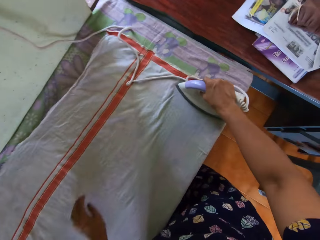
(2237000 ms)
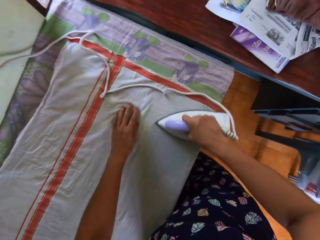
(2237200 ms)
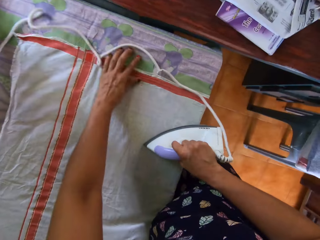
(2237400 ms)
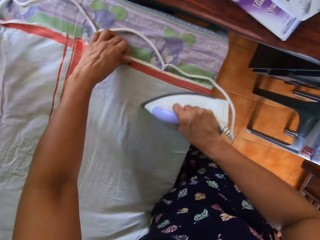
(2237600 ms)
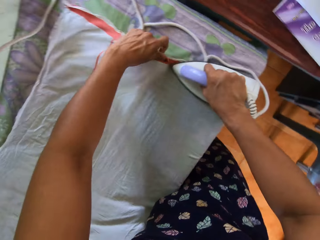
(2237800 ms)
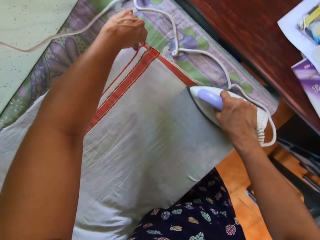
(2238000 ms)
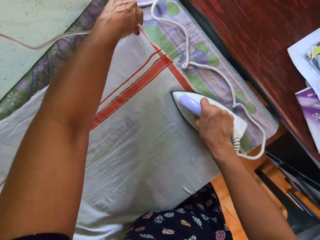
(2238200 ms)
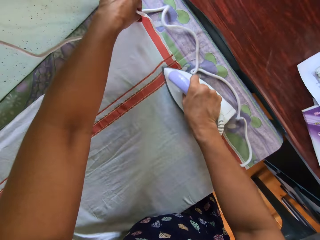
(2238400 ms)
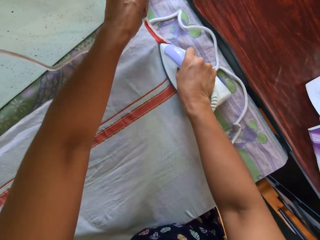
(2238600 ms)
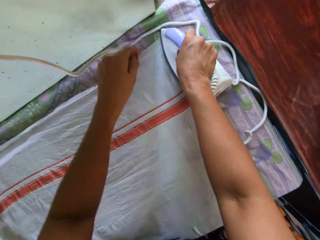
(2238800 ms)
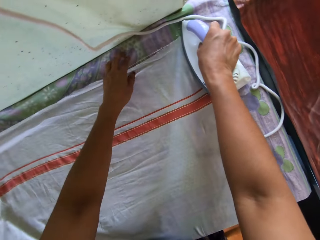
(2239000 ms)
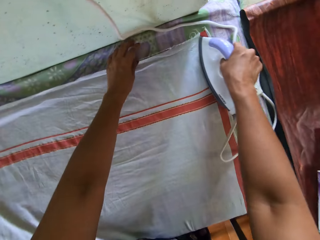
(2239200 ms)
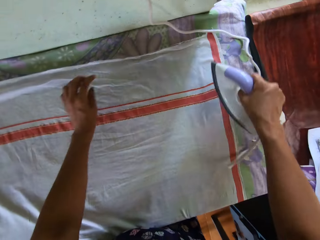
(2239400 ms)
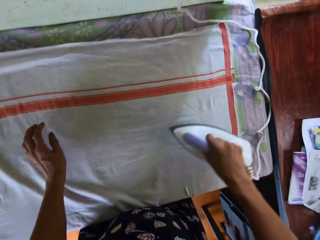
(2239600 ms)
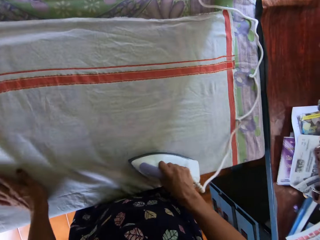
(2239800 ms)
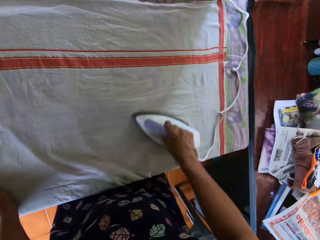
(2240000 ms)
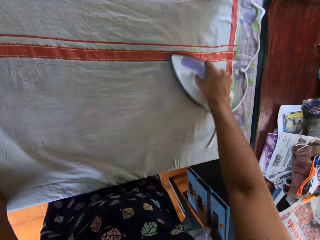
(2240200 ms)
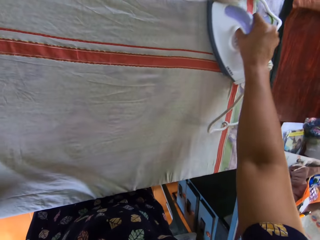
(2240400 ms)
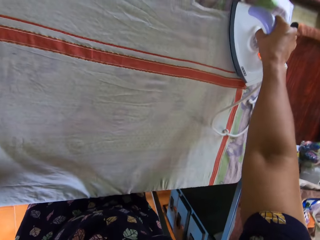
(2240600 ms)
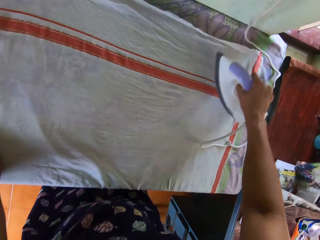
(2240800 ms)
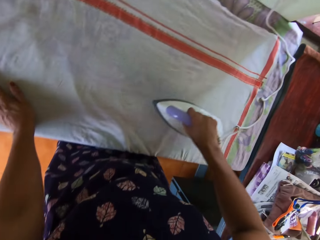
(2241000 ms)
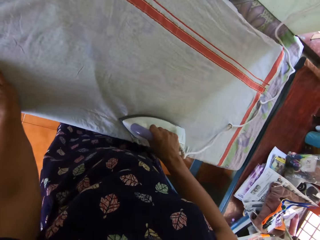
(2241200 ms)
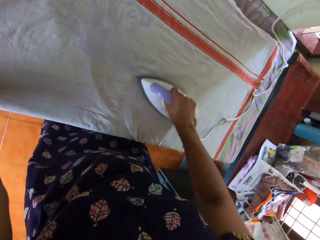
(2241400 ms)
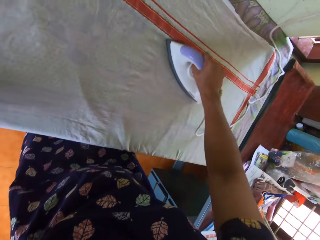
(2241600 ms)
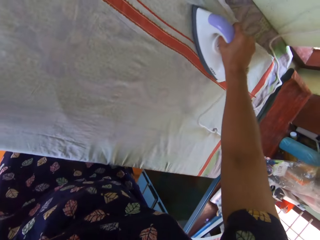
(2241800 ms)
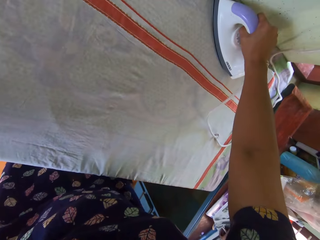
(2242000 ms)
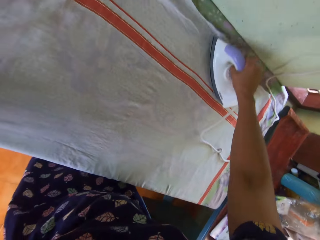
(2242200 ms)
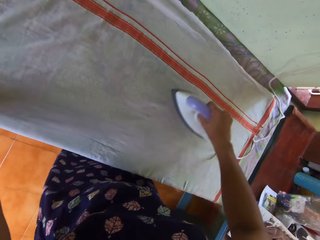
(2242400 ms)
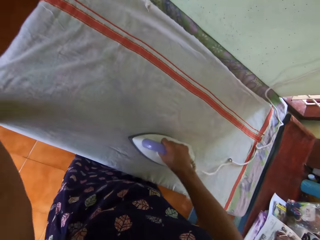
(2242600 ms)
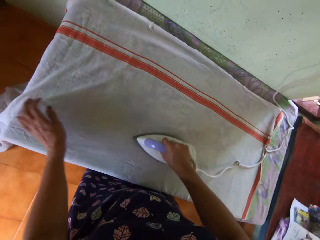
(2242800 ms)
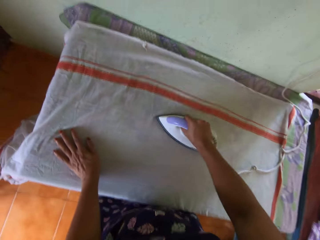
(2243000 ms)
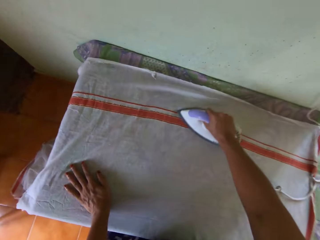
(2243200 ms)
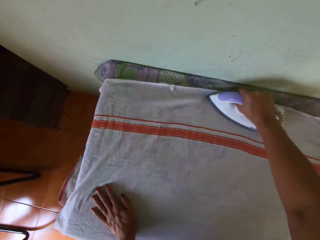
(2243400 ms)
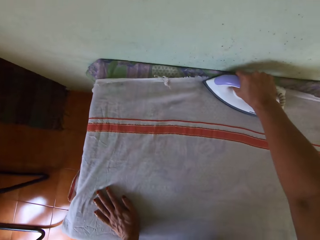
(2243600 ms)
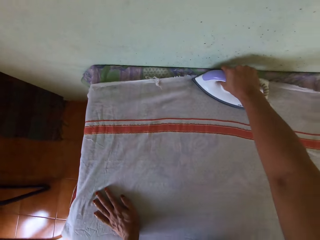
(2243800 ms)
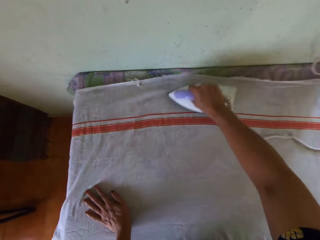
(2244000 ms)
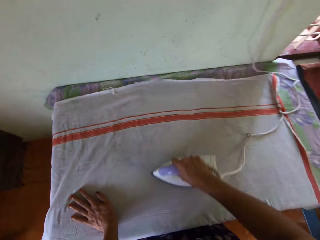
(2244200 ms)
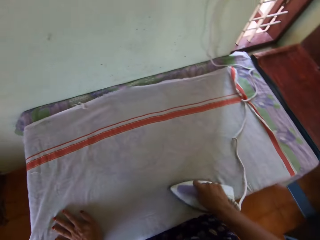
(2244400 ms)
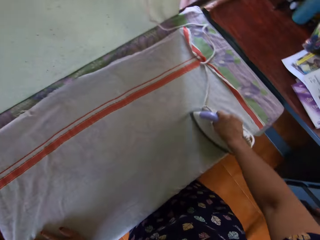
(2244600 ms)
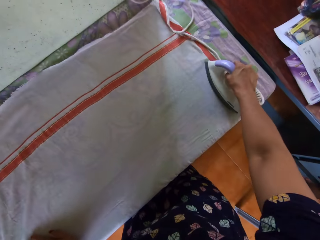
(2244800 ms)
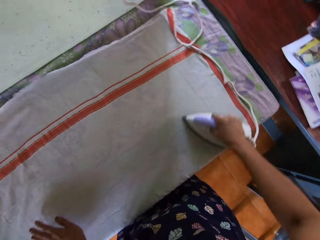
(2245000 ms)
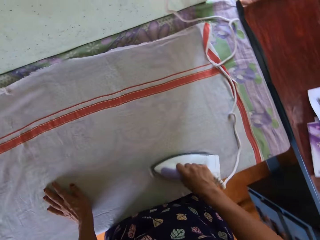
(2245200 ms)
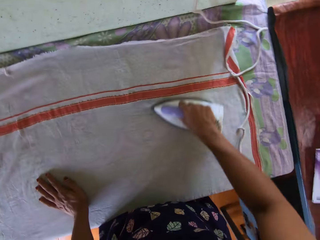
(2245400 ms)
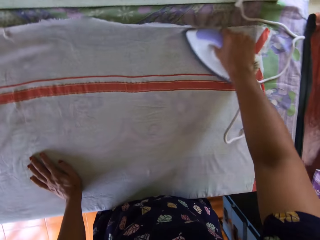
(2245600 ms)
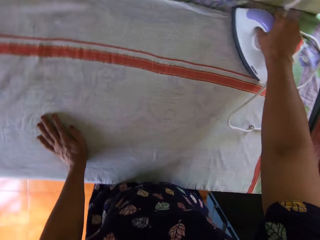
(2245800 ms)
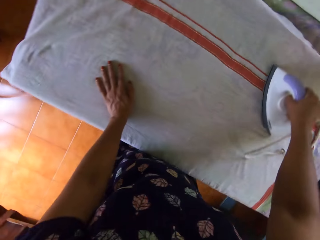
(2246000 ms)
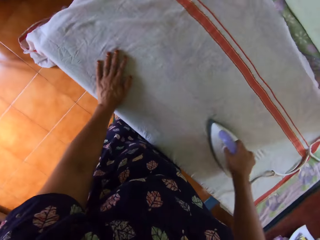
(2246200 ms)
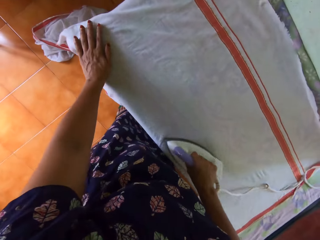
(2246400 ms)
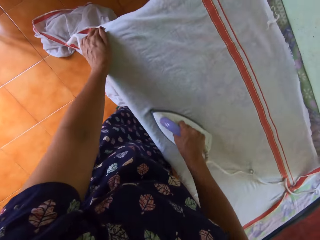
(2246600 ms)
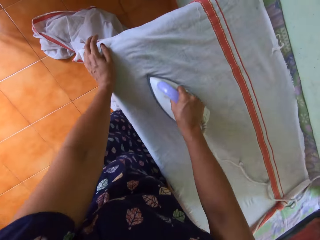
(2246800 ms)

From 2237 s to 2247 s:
The camera wearer moves the cord of the iron on the first table with her left hand. She adjusts the bedsheet on the first table with her left hand.

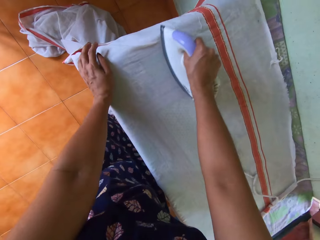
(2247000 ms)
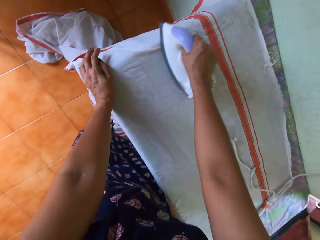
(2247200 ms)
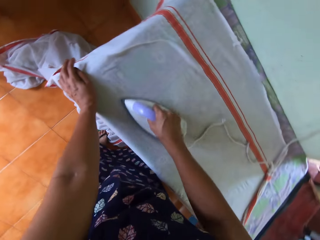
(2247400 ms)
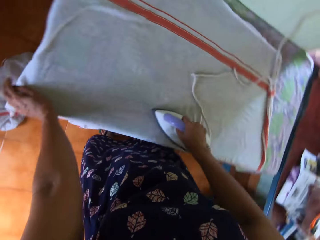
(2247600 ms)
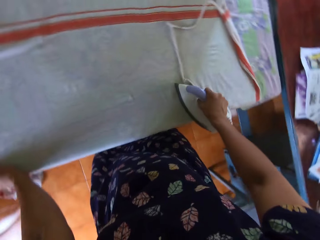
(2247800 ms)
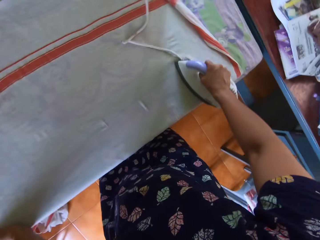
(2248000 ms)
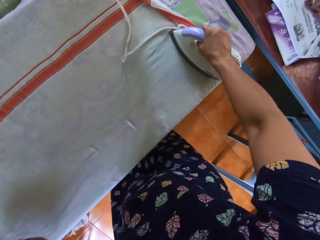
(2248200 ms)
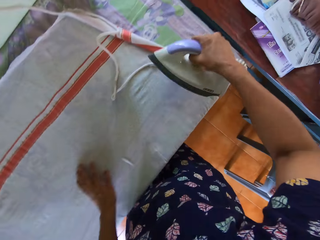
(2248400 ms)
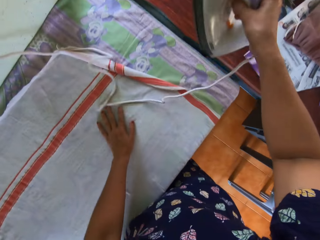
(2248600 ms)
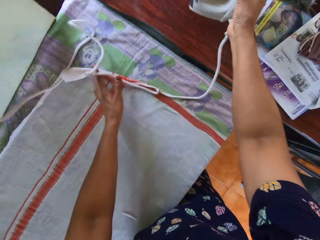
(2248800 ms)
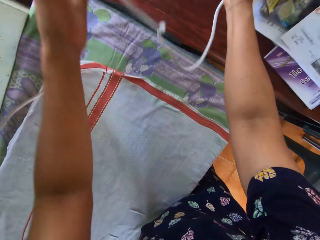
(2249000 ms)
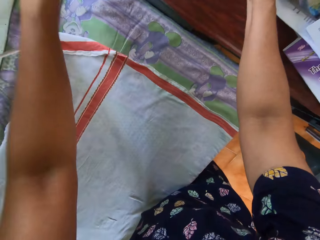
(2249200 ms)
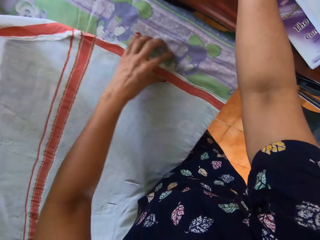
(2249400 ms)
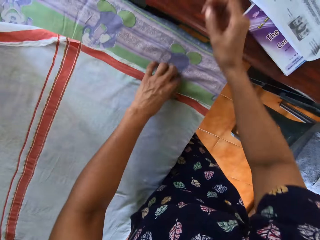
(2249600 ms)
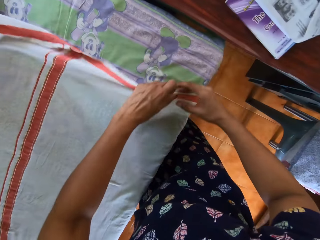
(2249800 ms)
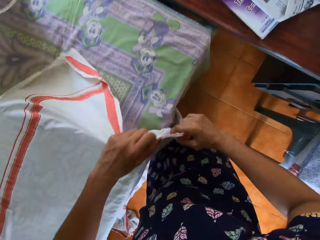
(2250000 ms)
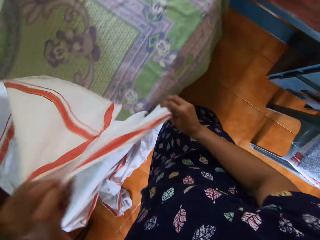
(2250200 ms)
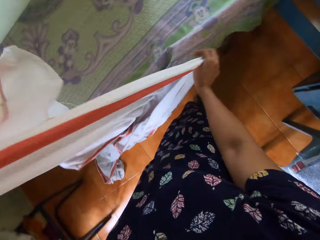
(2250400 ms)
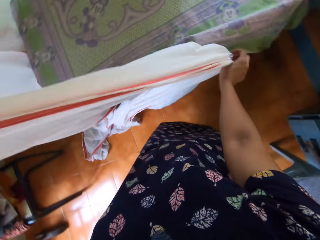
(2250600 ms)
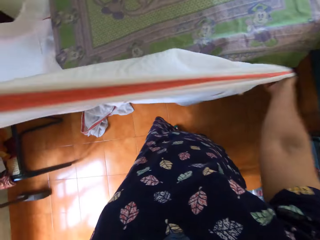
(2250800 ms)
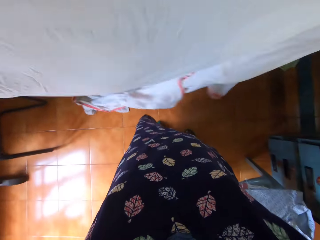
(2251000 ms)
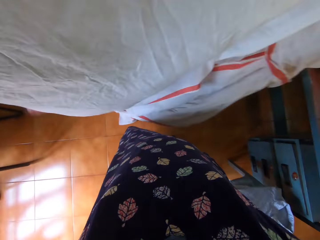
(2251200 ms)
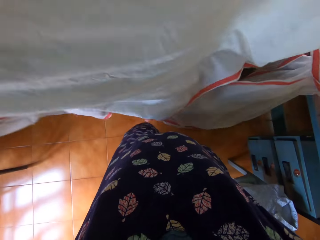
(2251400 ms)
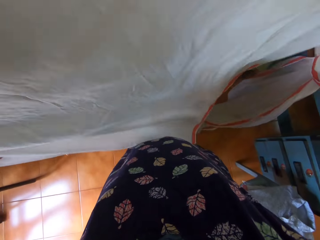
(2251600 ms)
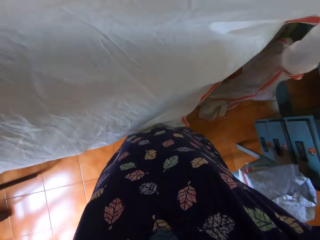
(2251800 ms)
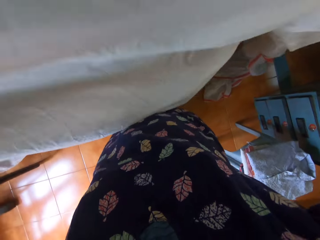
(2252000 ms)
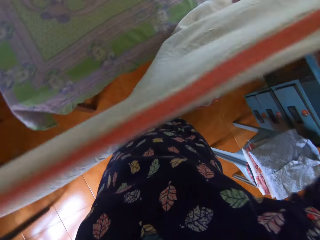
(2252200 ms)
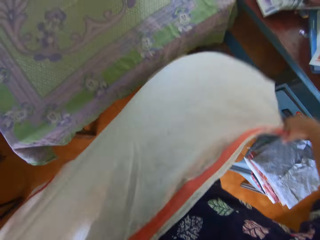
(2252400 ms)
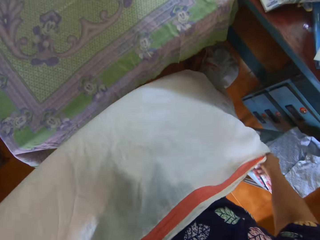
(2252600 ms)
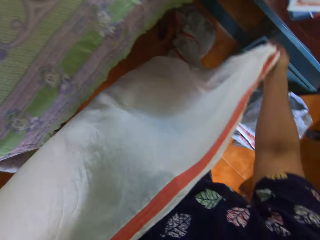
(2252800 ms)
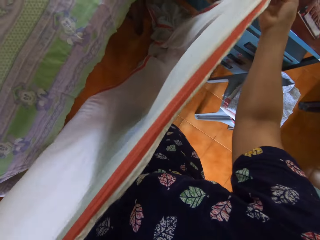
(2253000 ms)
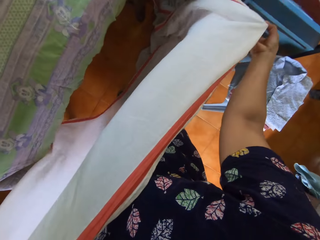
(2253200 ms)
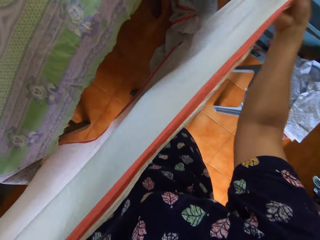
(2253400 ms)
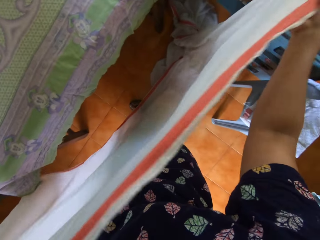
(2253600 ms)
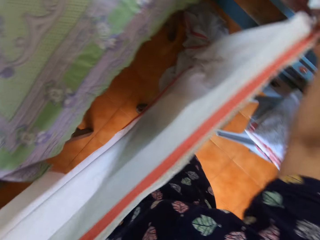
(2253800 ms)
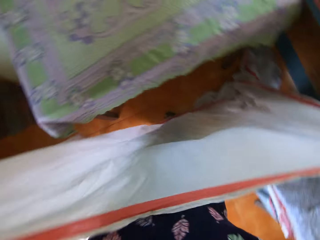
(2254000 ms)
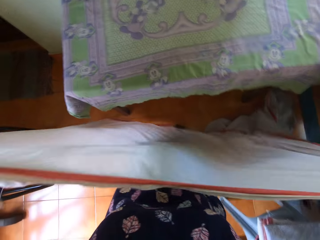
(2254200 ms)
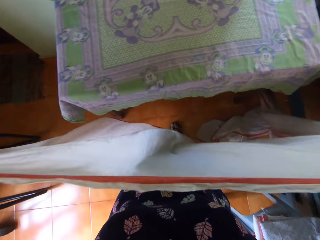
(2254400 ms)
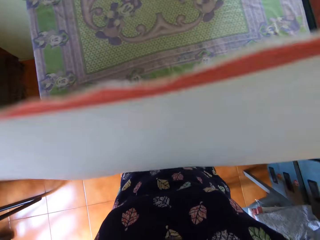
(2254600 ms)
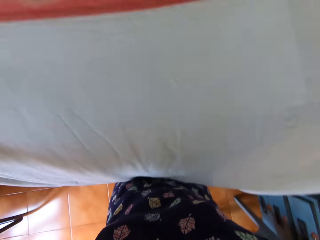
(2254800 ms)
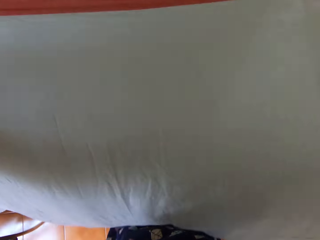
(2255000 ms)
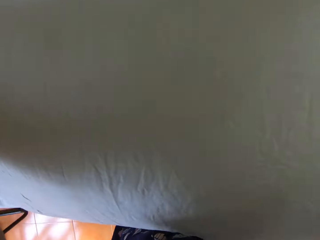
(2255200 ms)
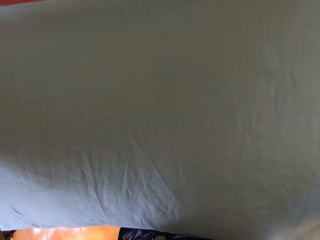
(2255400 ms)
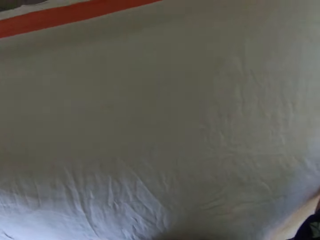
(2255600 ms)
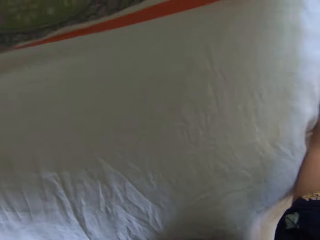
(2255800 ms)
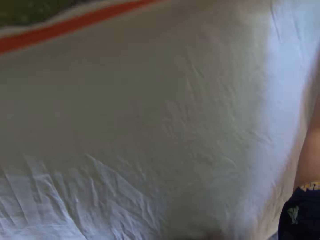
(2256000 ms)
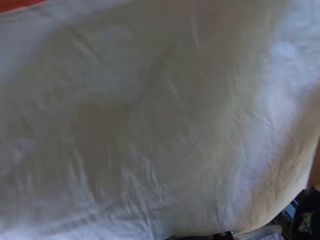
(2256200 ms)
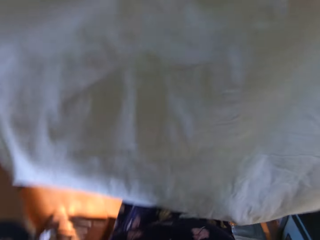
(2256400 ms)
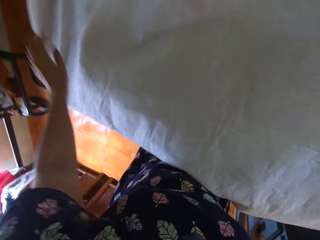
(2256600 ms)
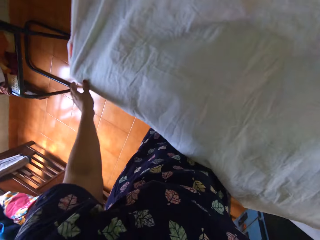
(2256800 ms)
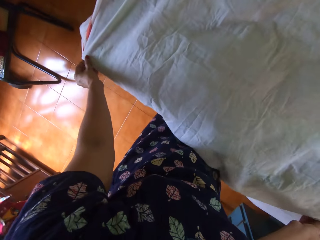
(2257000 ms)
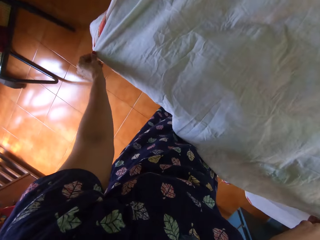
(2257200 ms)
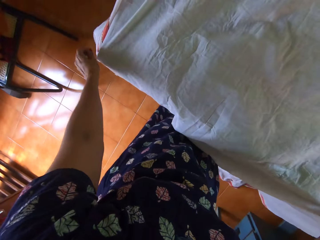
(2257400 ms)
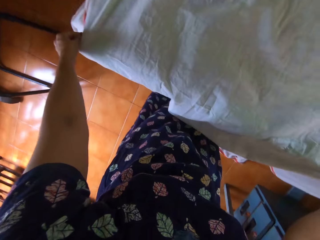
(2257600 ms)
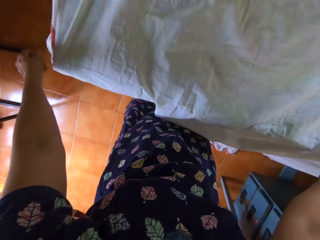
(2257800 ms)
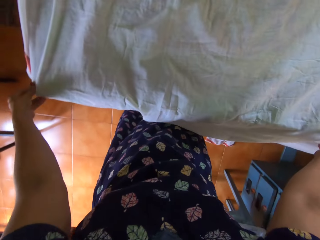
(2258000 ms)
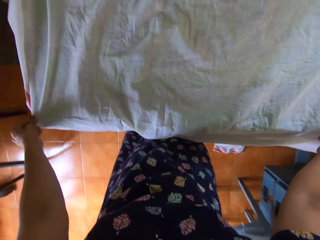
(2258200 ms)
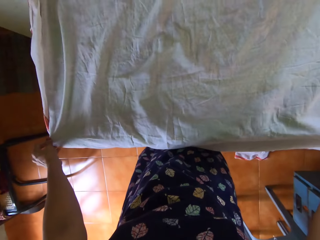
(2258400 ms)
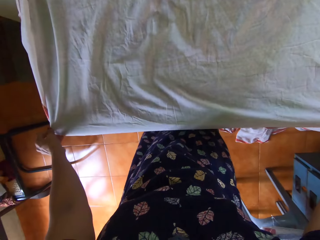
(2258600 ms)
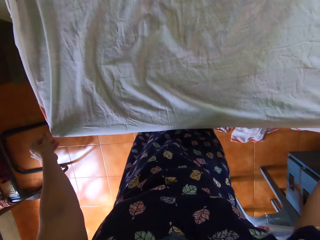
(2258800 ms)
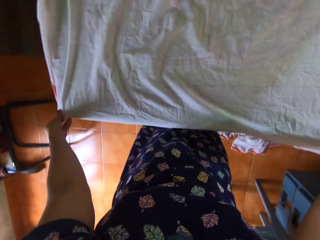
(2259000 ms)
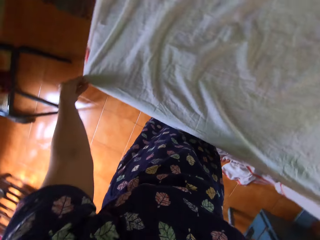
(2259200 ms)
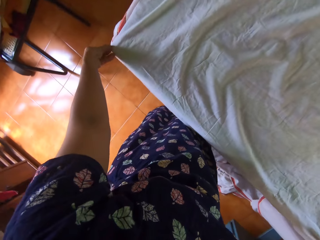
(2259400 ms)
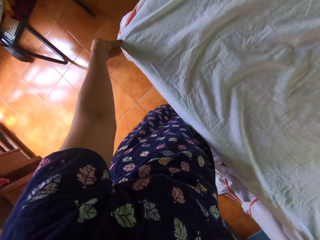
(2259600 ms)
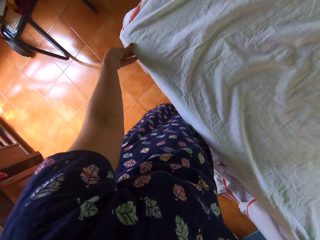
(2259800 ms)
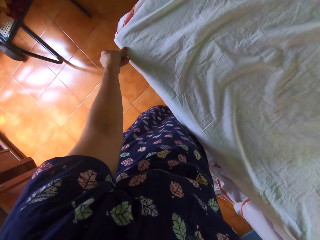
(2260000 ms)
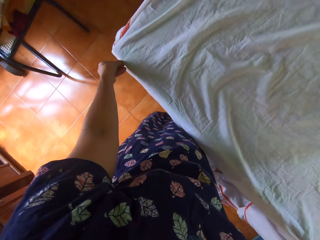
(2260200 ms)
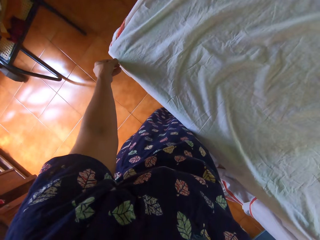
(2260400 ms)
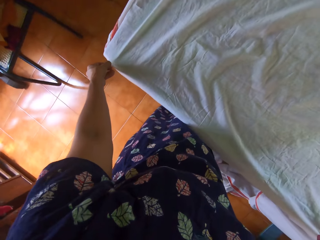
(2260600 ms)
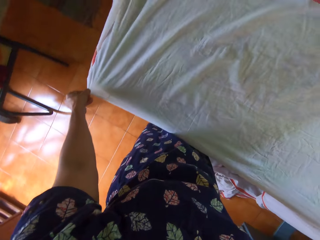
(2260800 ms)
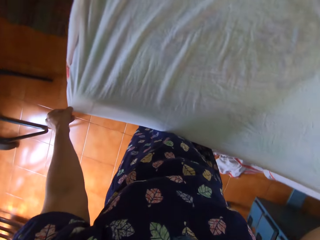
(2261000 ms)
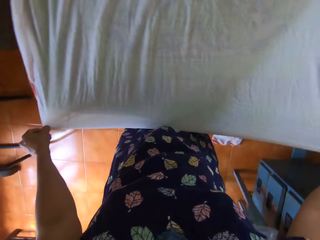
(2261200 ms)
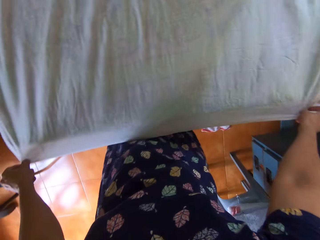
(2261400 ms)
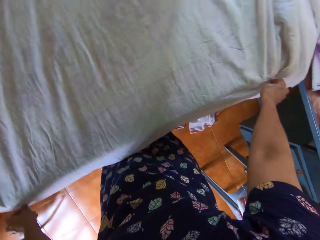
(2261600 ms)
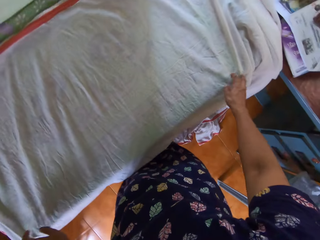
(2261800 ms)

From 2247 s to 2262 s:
The camera wearer places the iron on the second table with her right hand. She moves the cord of the iron on the first table with her left hand. She lifts the bedsheet from the first table with both of her hands. She straightens the cloth. She lays the bedsheet on the first table with both hands. She adjusts the bedsheet on the first table with both of her hands.
